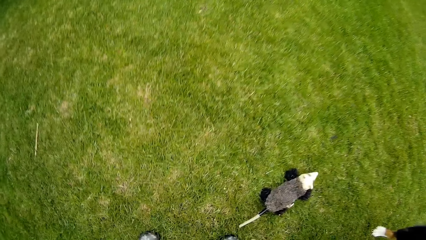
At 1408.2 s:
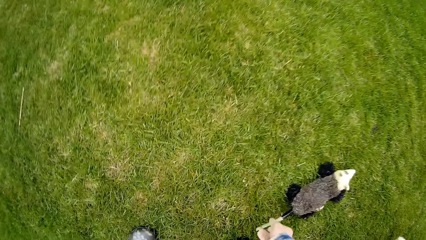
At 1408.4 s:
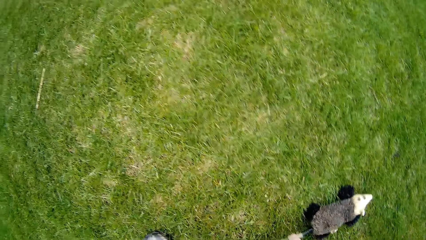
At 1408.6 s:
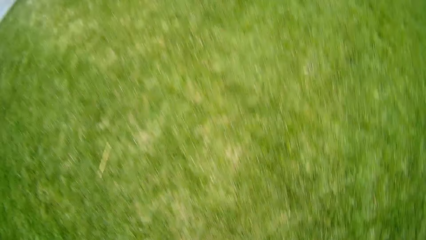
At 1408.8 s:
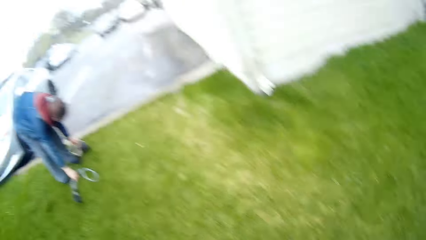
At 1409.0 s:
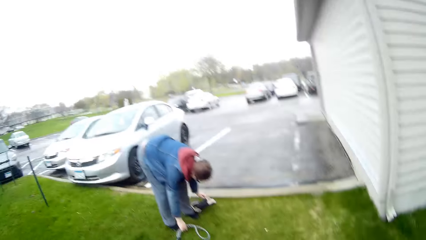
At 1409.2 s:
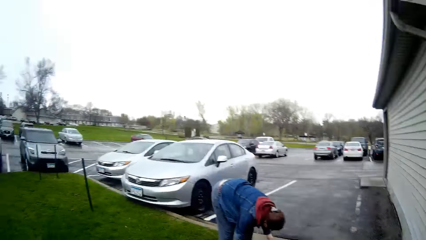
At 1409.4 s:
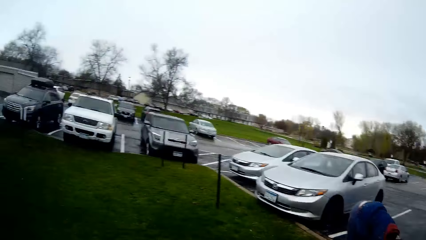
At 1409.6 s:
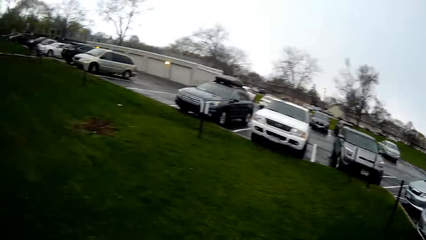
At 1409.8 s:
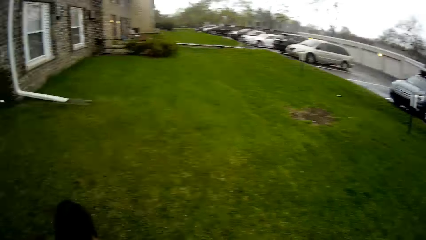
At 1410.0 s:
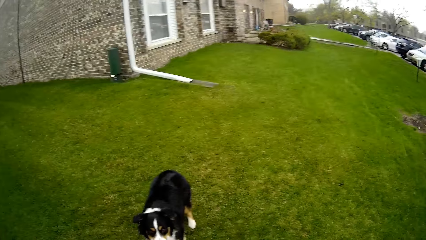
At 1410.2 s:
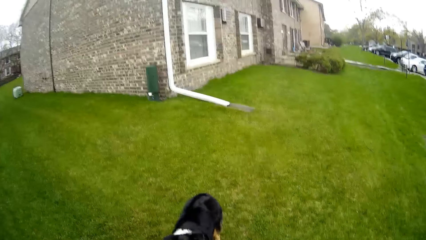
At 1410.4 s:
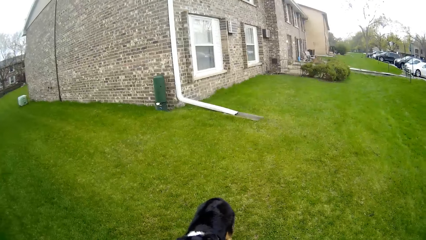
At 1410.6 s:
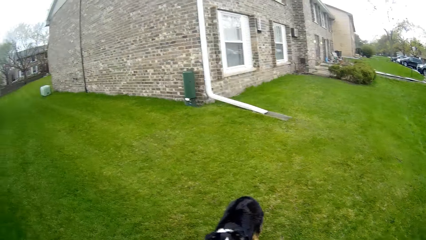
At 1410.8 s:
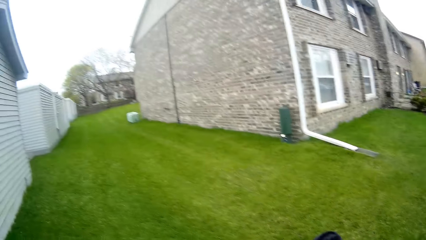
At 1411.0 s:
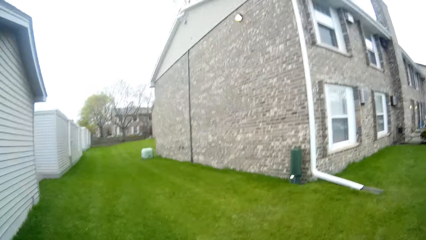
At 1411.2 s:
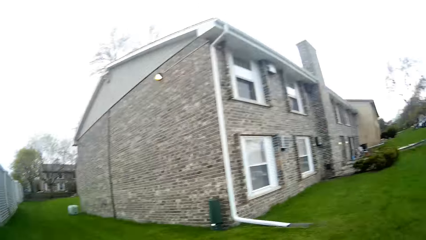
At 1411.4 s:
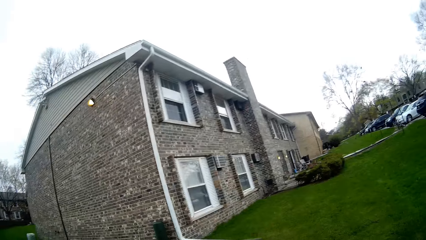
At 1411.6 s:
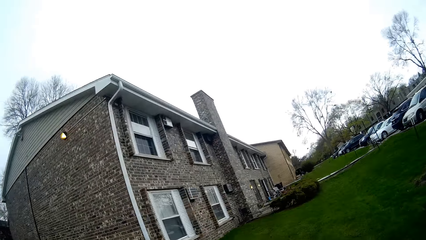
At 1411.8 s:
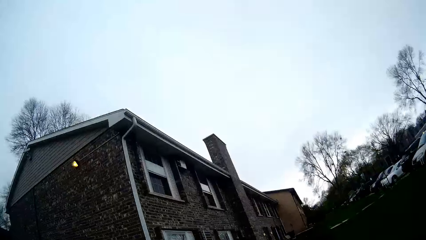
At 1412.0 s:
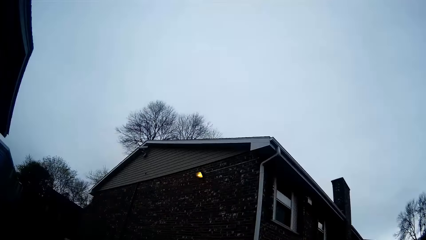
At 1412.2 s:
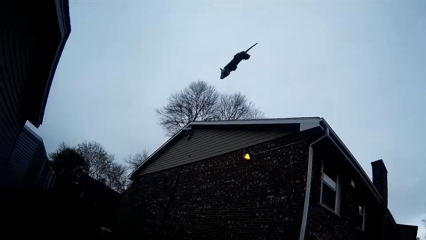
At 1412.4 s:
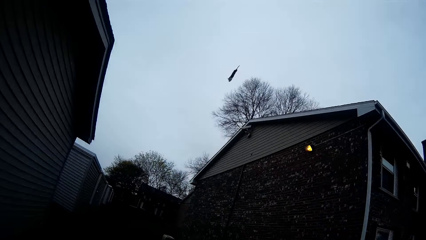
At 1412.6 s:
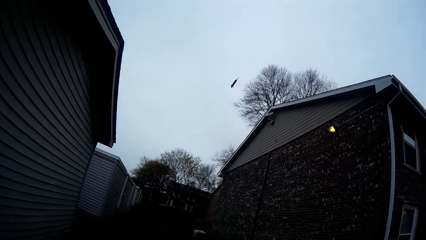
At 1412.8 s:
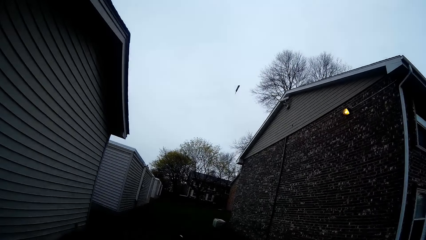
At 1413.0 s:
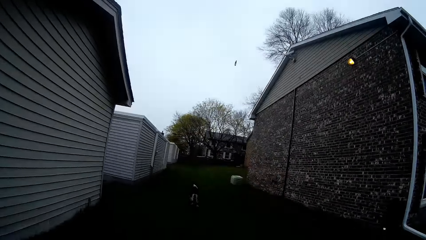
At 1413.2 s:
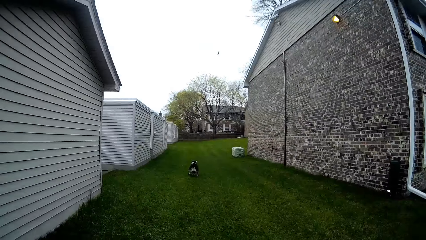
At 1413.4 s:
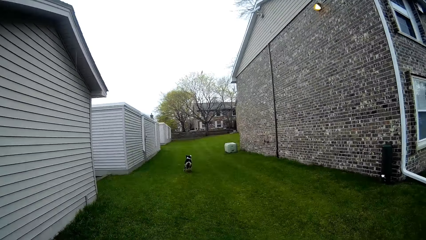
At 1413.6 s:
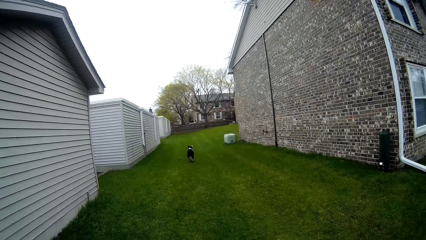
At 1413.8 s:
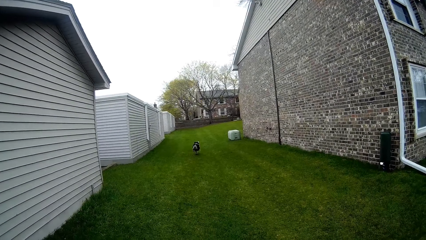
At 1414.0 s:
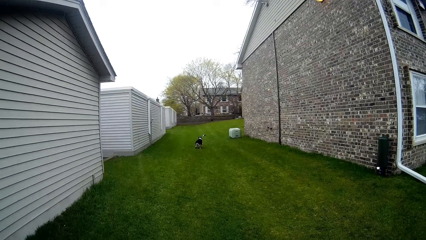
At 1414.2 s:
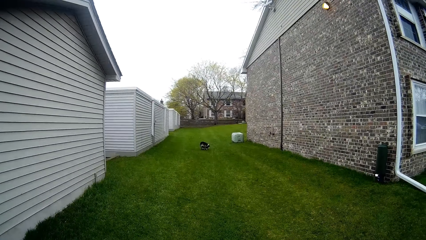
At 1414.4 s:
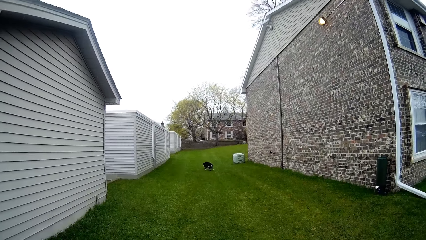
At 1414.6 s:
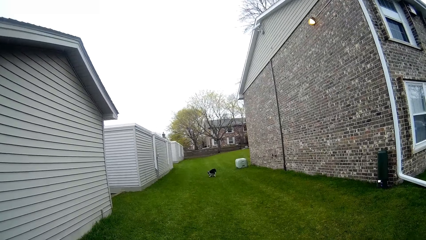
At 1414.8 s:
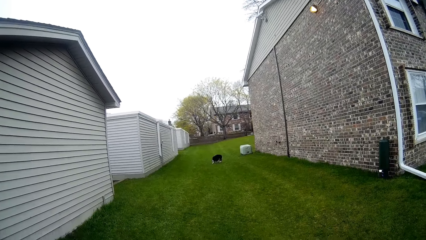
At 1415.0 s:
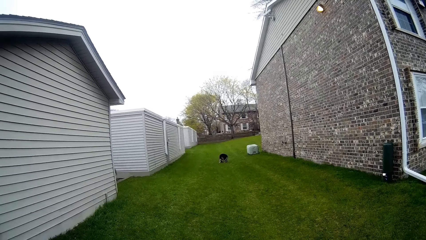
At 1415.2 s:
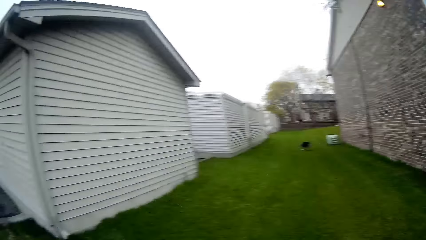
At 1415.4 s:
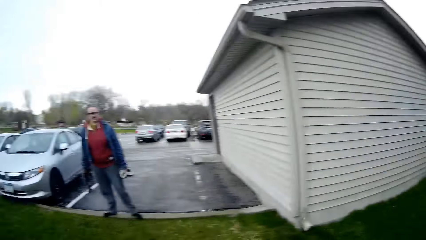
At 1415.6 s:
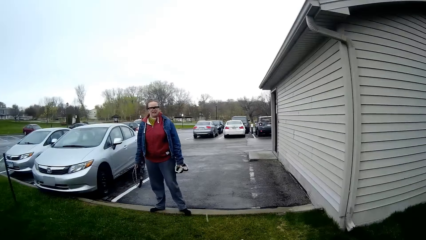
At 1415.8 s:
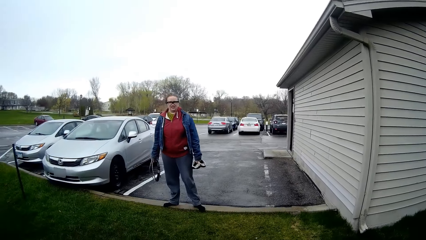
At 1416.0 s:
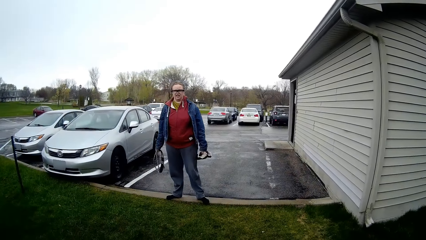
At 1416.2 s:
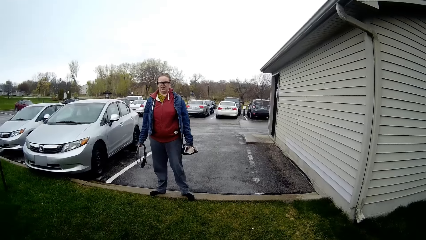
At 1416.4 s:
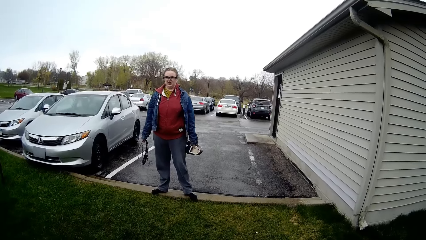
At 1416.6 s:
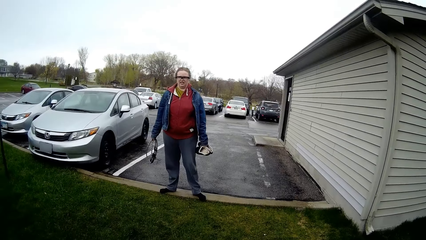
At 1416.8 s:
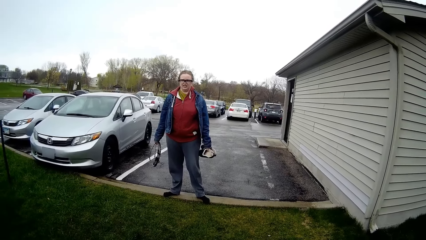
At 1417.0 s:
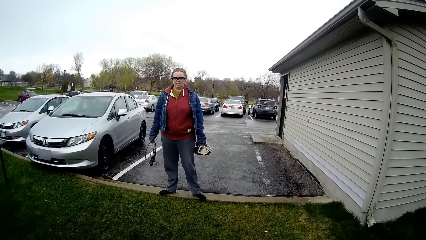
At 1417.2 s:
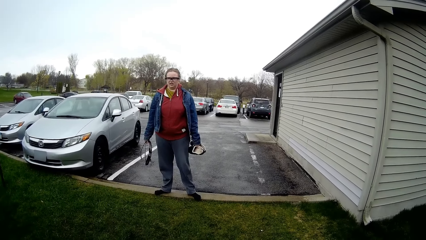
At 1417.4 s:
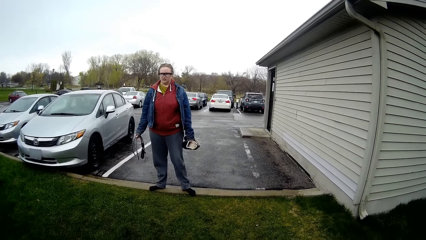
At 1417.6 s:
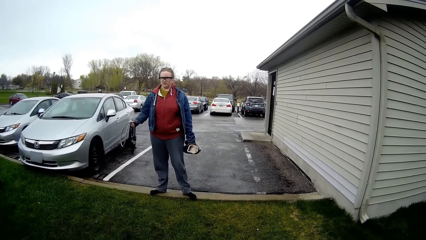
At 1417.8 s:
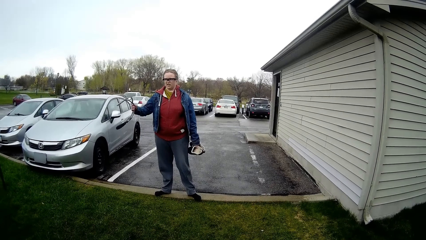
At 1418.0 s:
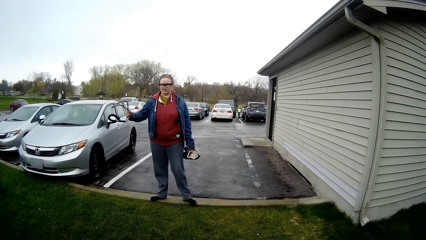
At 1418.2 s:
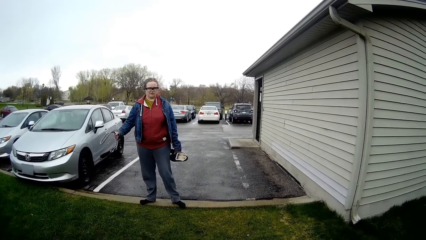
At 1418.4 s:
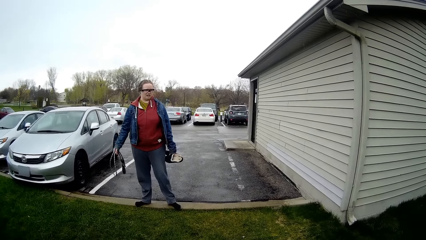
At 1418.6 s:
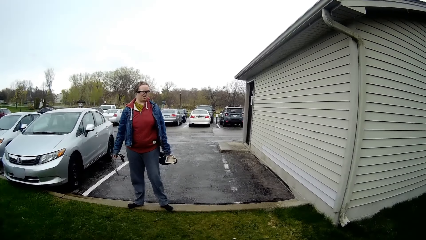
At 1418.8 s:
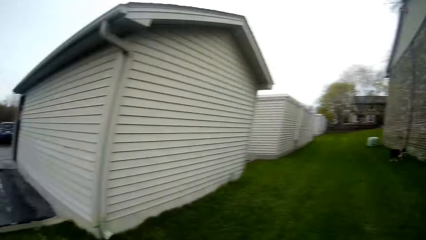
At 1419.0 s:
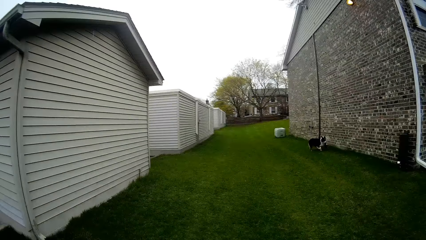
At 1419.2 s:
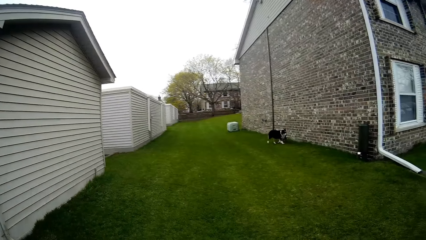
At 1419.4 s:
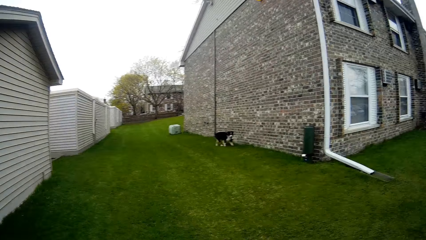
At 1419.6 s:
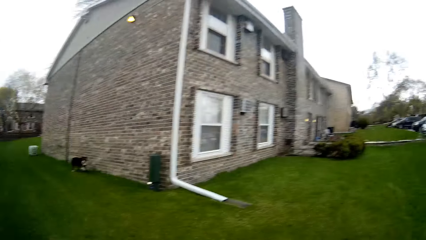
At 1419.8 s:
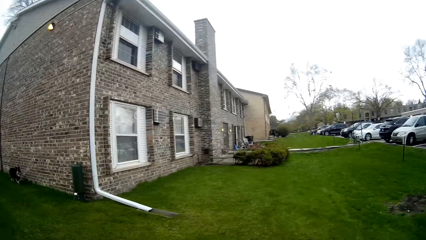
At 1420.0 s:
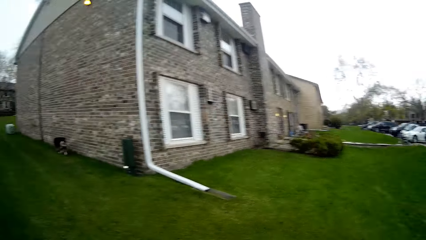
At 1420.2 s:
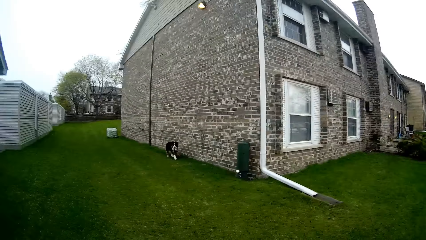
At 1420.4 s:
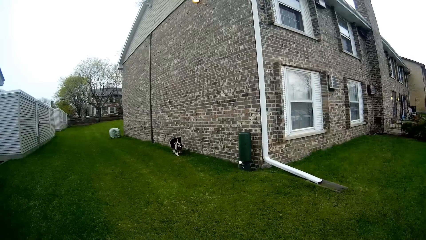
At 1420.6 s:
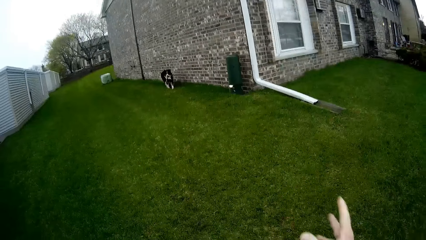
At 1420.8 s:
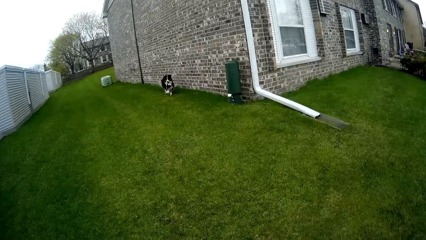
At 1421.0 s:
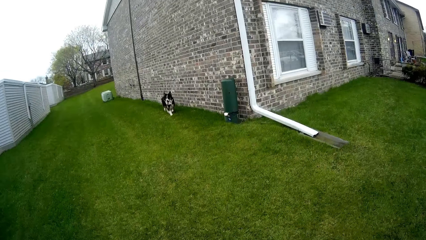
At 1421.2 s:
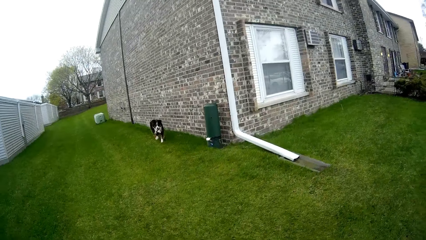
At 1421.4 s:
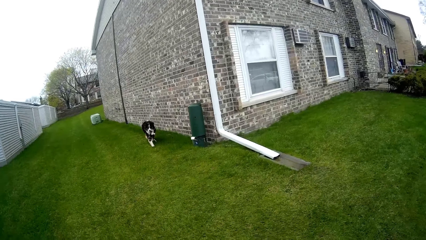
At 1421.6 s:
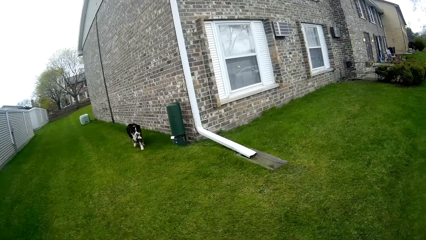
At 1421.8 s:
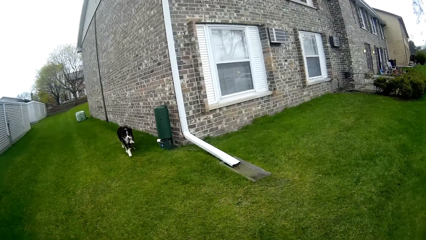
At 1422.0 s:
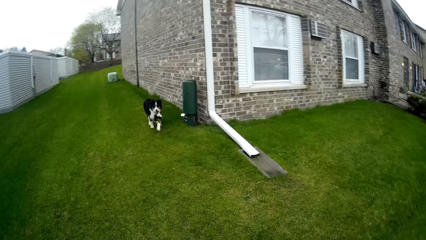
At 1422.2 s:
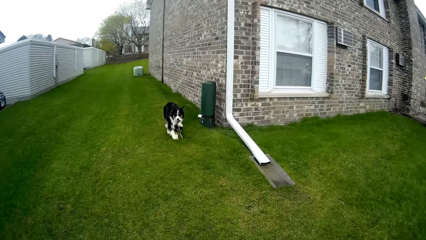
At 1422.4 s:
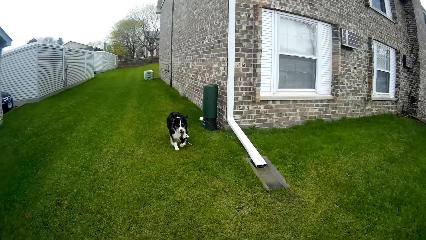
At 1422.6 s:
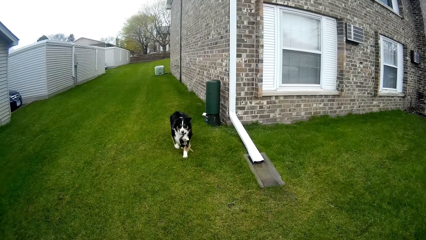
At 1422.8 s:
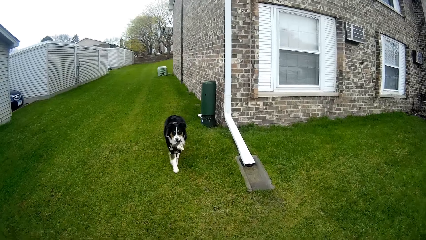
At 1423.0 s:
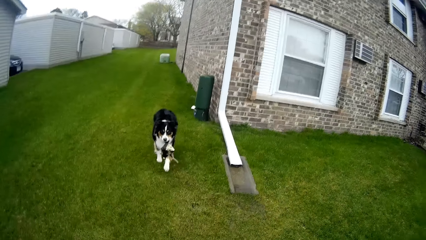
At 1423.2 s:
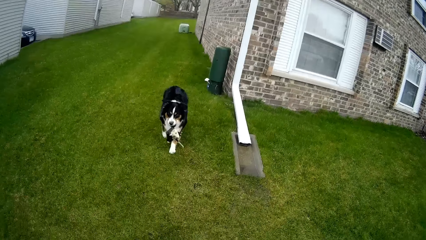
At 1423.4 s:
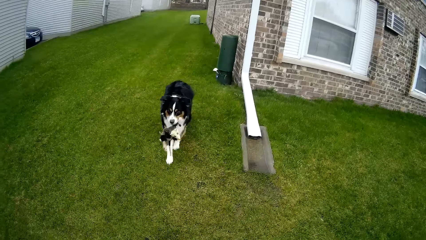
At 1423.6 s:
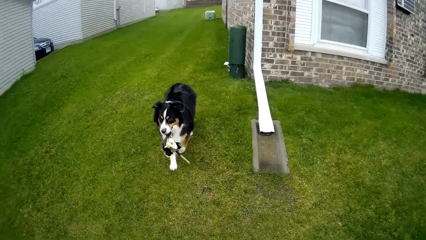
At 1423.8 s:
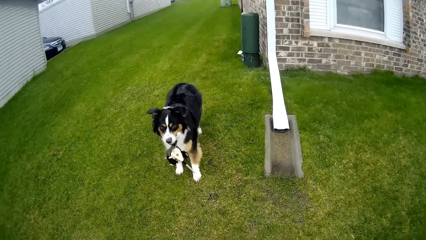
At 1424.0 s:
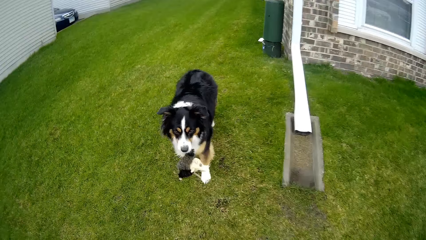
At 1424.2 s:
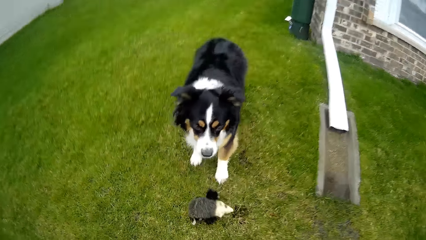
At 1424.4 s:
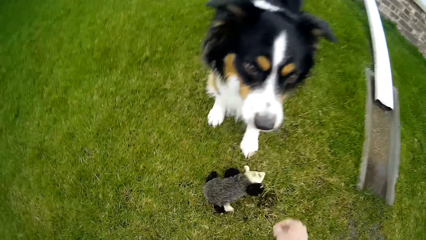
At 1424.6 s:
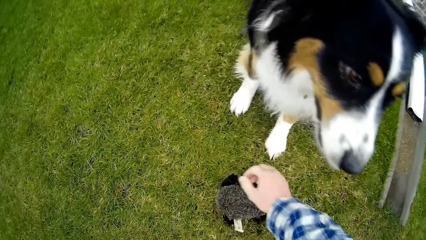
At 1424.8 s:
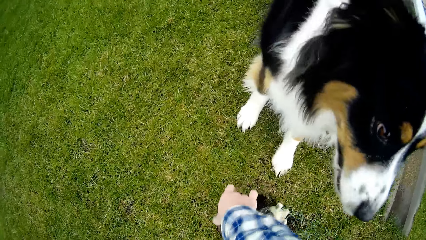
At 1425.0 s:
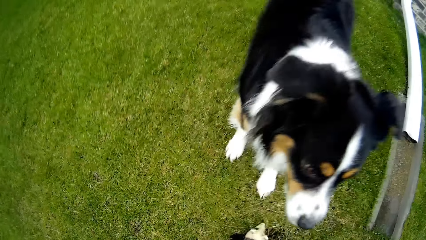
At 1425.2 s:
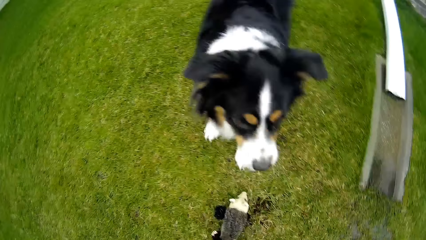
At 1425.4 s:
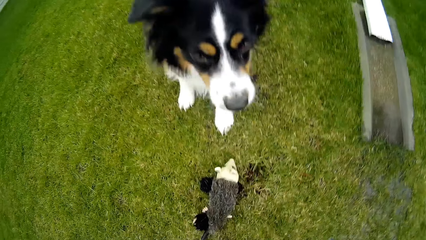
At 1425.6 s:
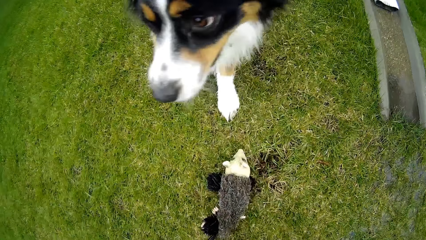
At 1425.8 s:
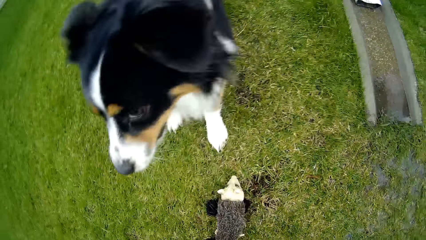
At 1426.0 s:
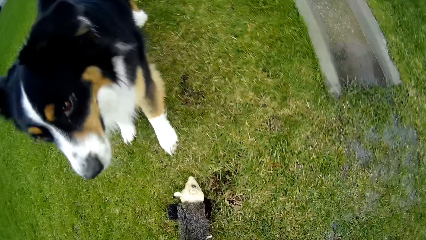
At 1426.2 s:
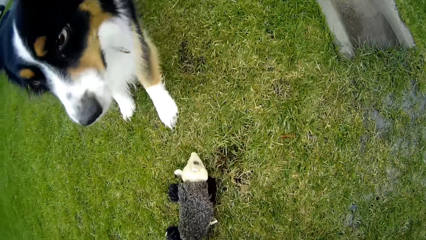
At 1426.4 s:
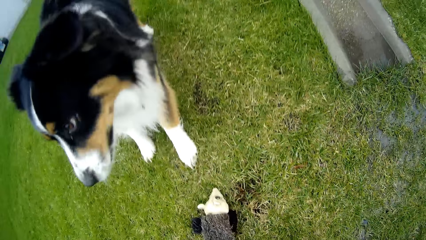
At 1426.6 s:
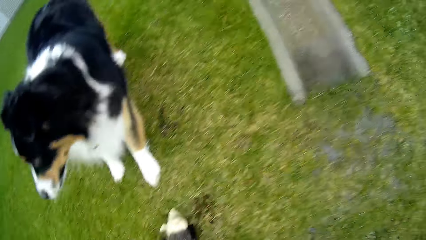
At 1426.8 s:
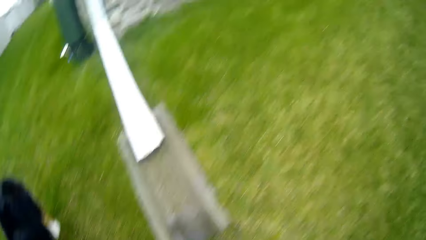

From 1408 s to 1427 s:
The camera wearer picks up something from the ground. He looks around. He moves around the compound. The dog runs after the toy. The camera wearer throws something away. He does something. He looks around. The woman holds the rope and something with both hands. The woman swings the rope in her right hand. The dog runs towards a man with the toy in its mouth. The camera wearer looks around. He plays with the dog. The dog drops the toy in its mouth on the lawn. The camera wearer moves the toy from the lawn with his right hand. He picks up the dog's toy from the ground.
